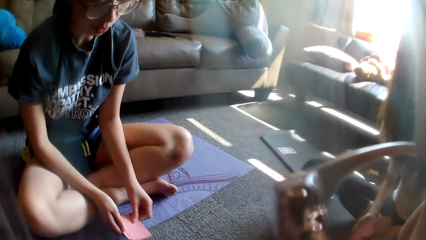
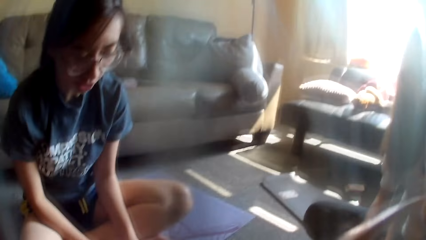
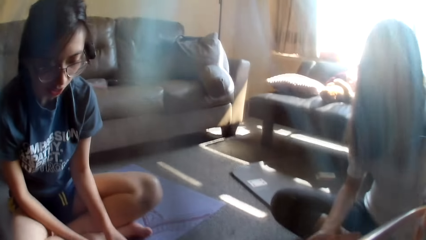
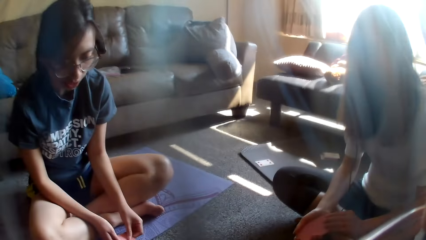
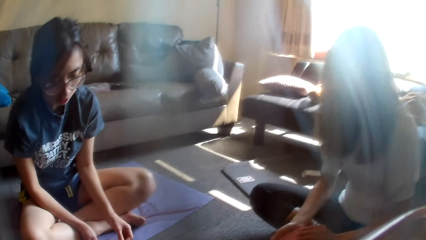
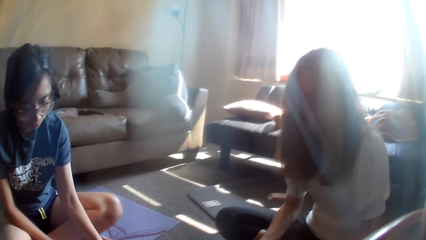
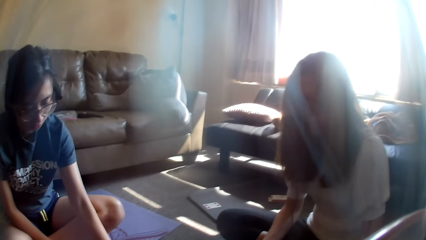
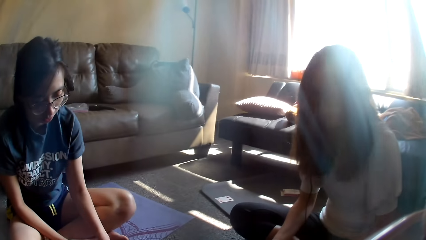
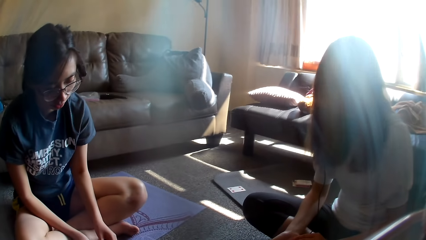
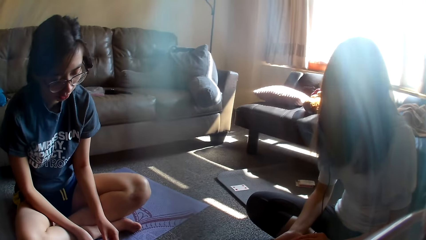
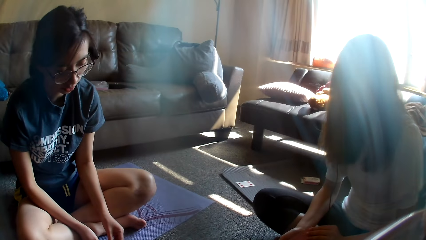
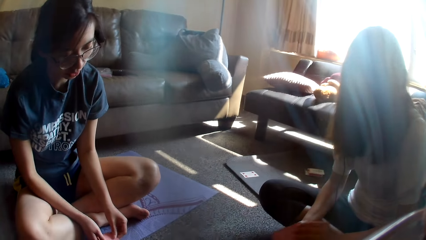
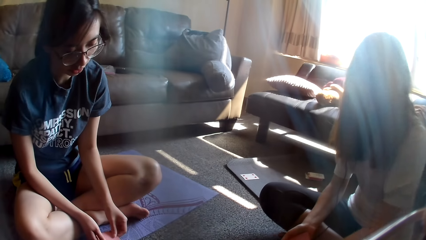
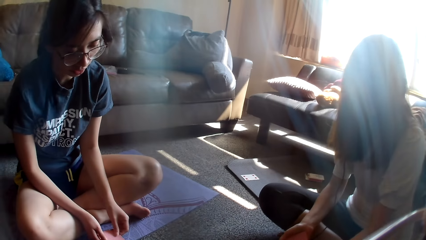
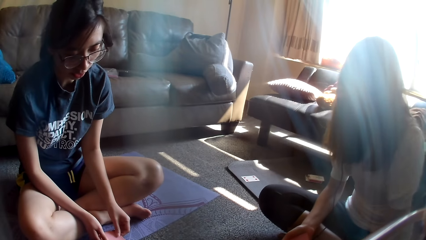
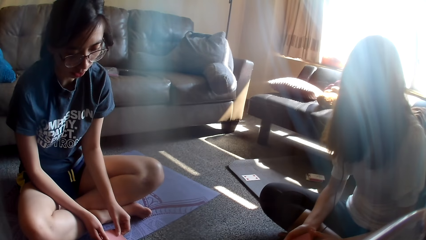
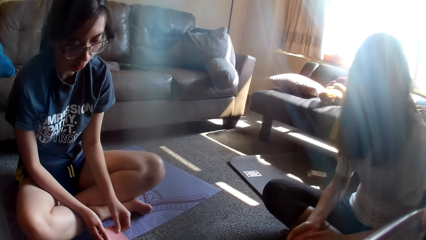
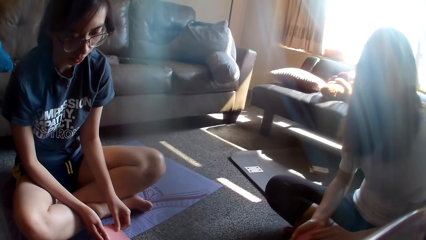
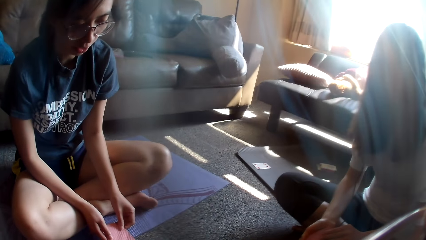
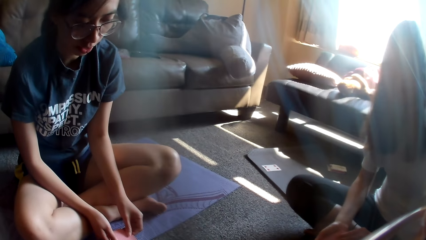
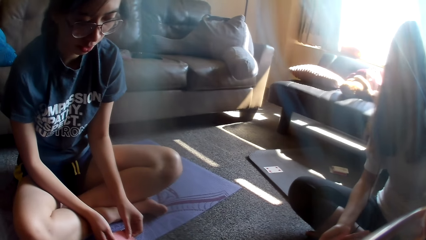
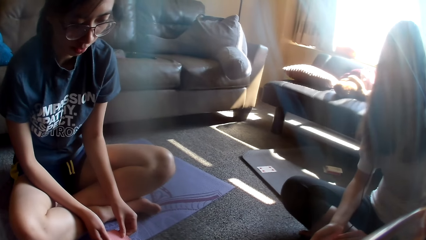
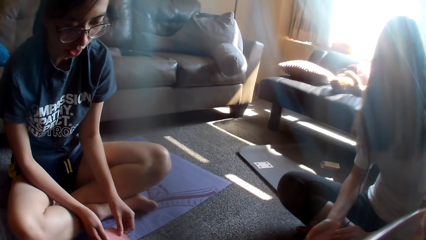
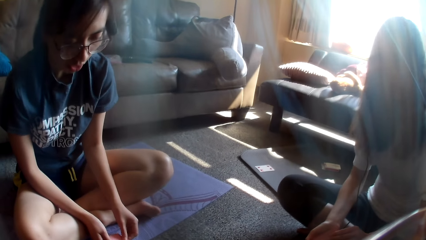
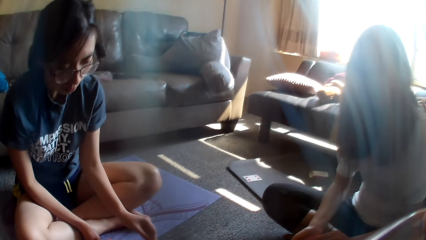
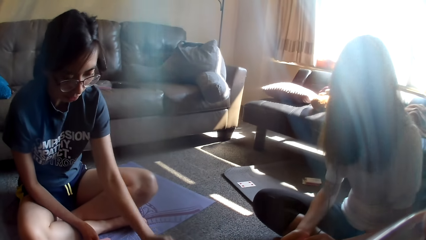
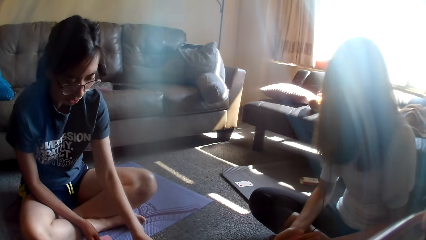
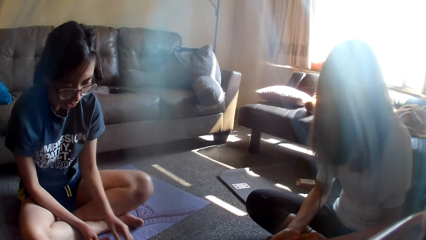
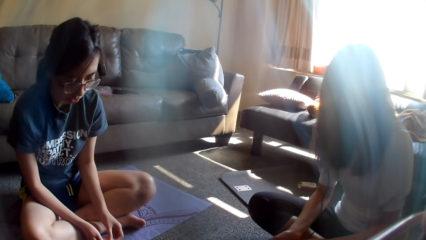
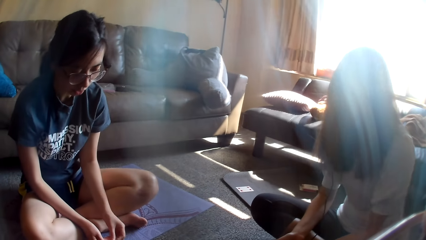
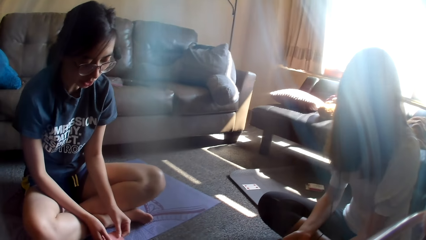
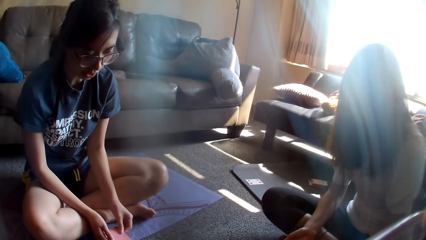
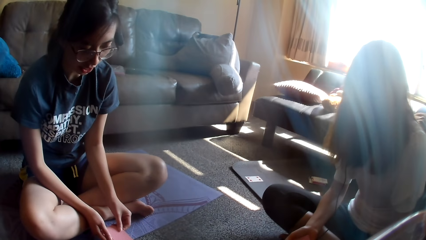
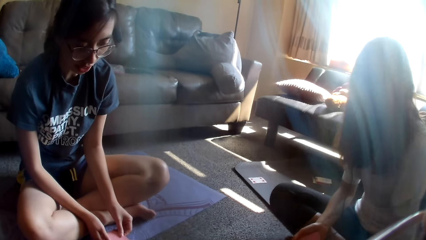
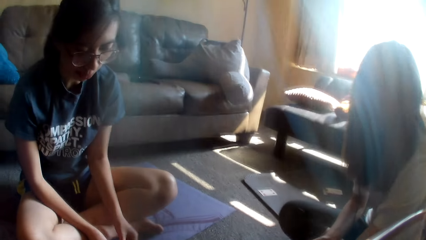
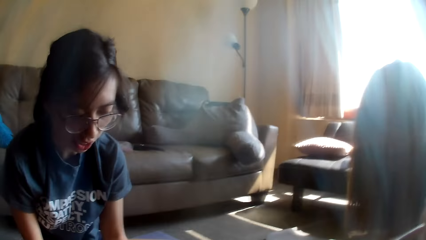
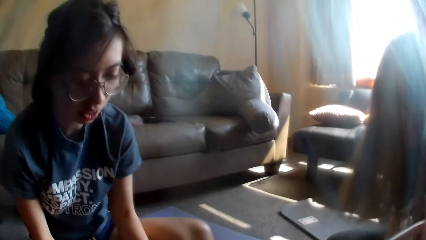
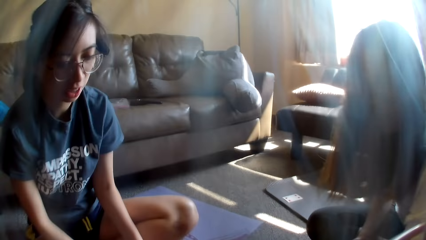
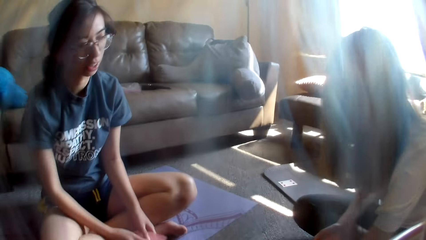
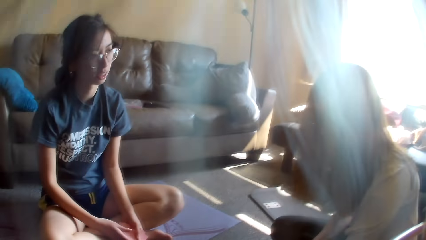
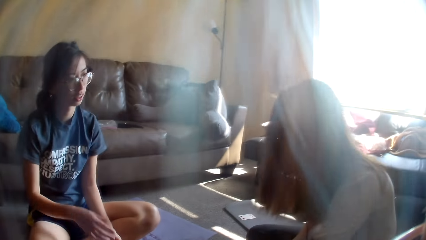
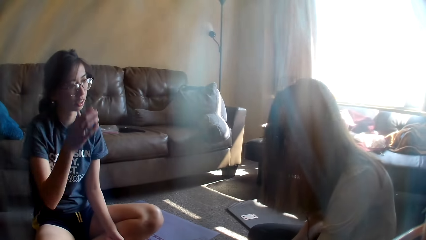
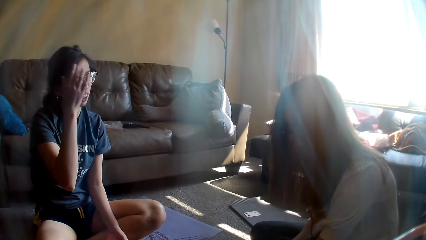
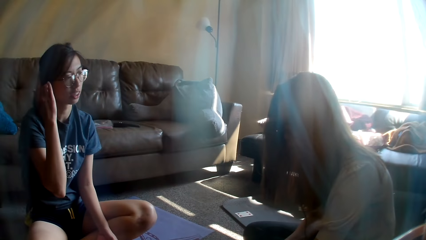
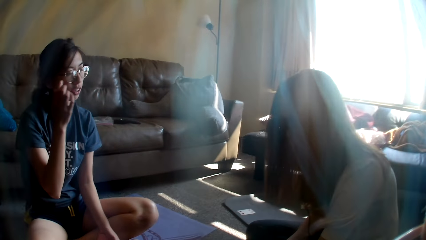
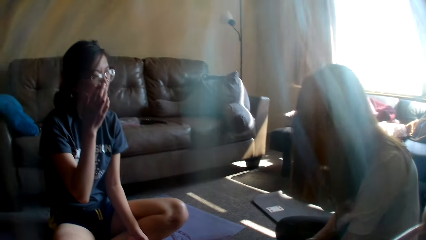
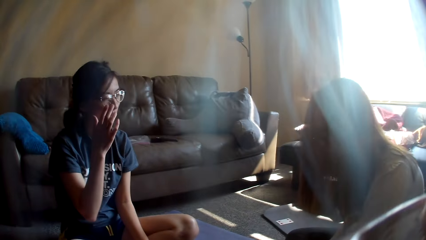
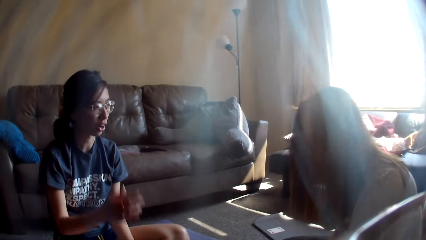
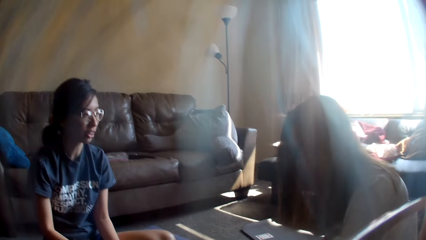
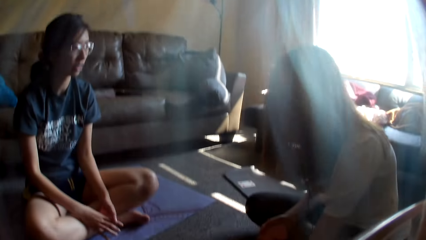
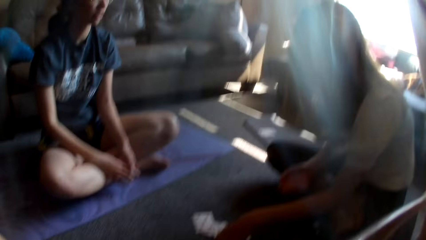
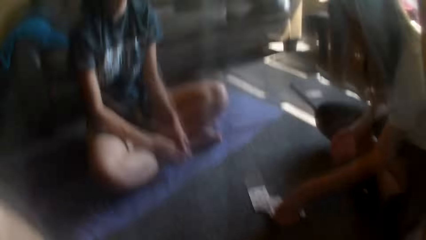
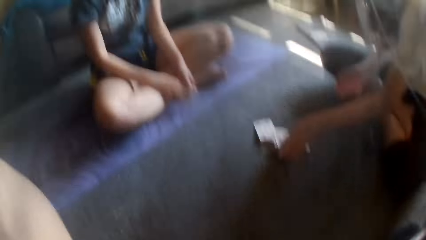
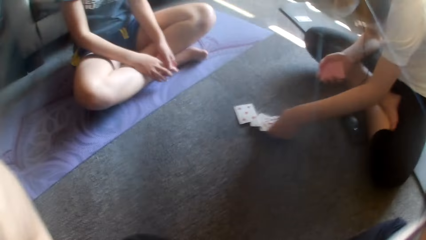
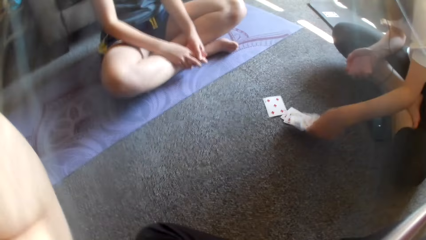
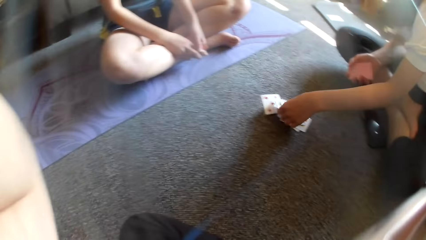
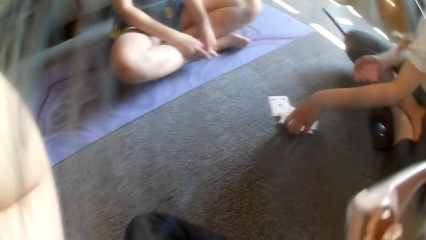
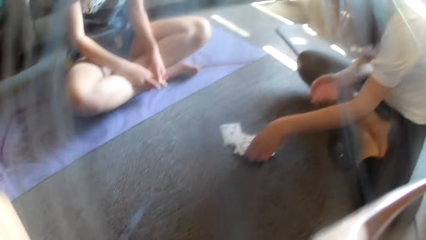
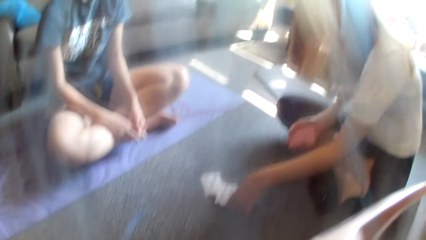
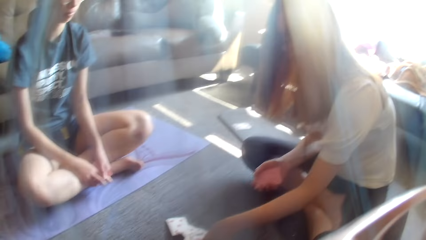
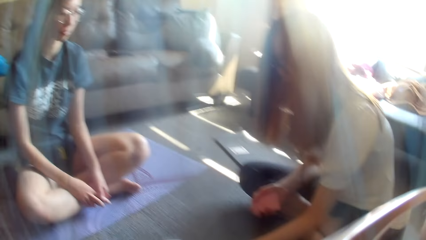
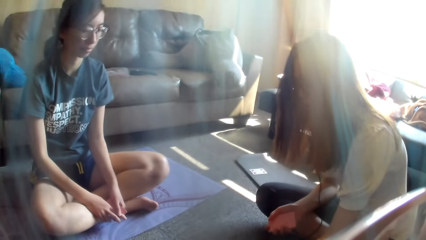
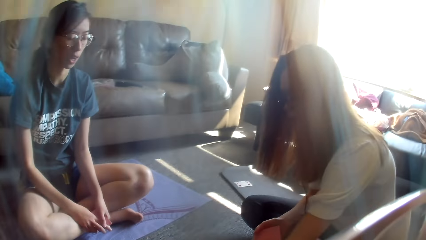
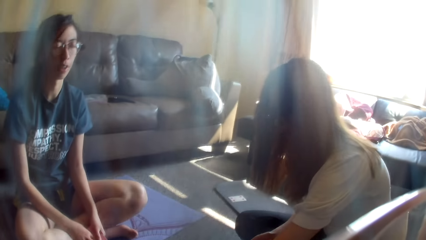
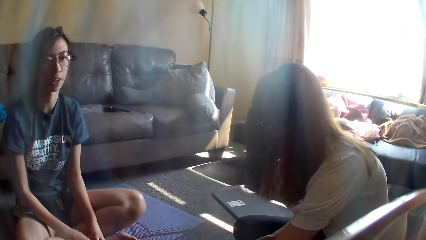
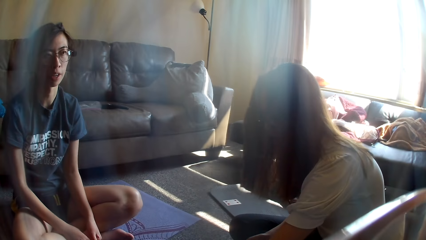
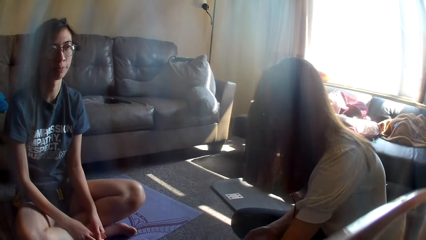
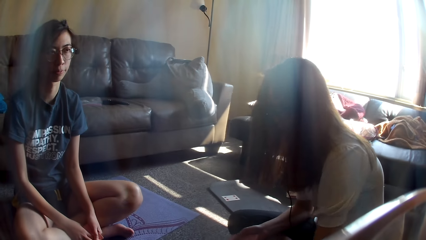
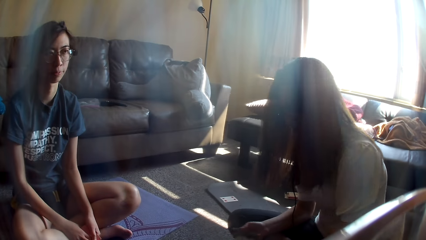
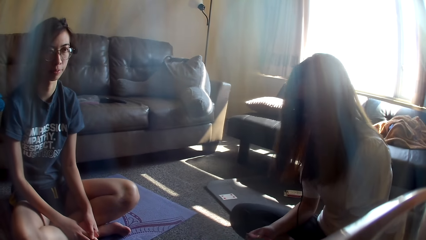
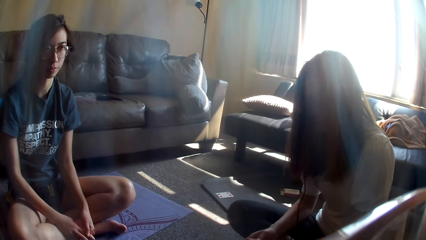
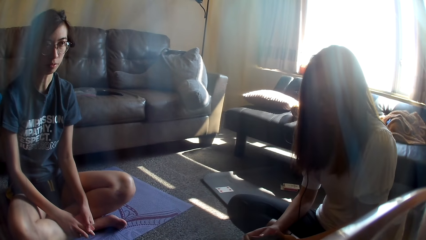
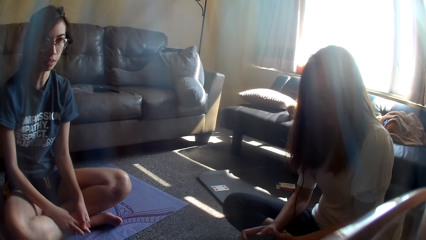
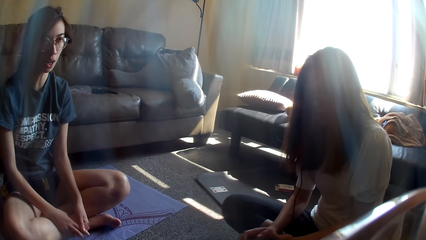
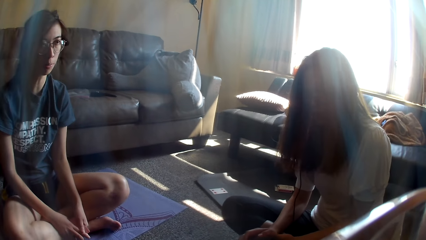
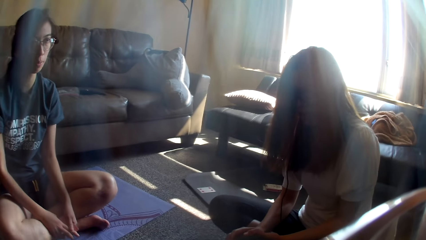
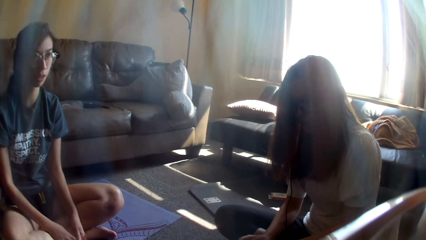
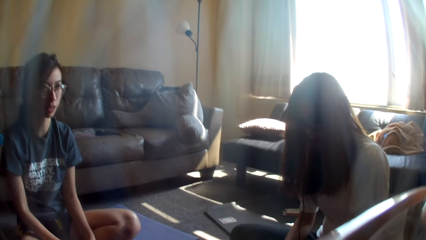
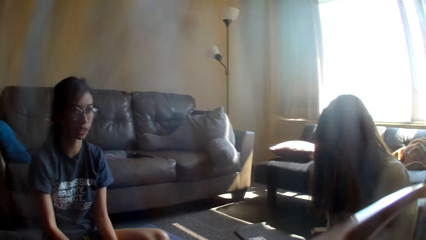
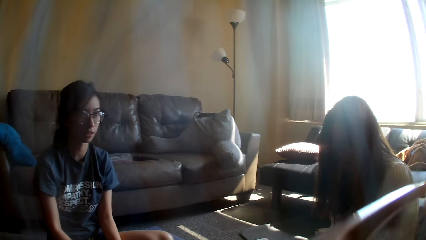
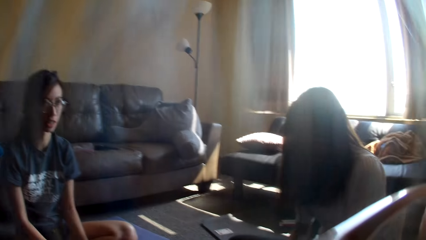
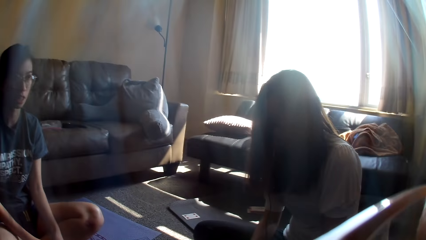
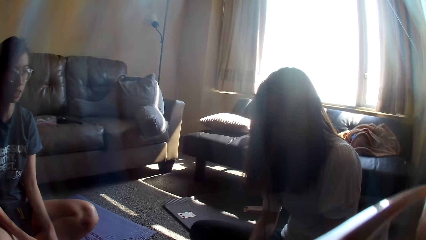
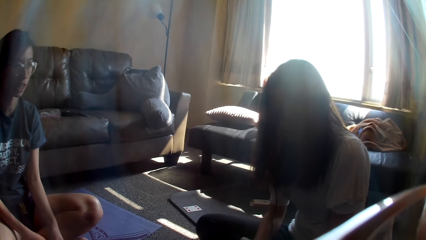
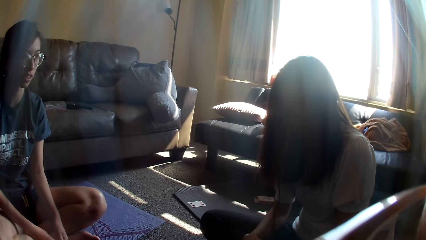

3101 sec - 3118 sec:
A lady drops a card game. The camera wearer looks around. The lady holds a card. Another lady drops the card game. The first lady places the card on the floor. She holds cards. The other lady places the card on the floor. She moves a hand. The first lady touches her hair and adjusts her glasses. The other lady collects cards. The first lady holds cards. The camera wearer looks around. The other lady arranges cards on the floor.
